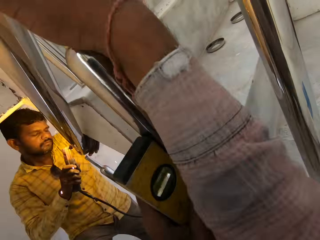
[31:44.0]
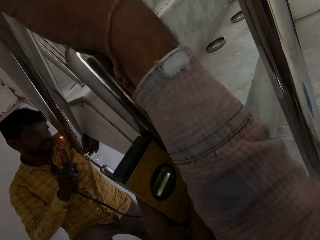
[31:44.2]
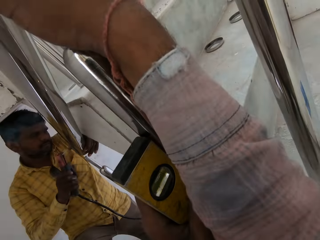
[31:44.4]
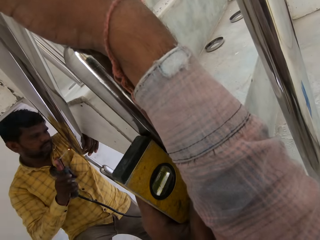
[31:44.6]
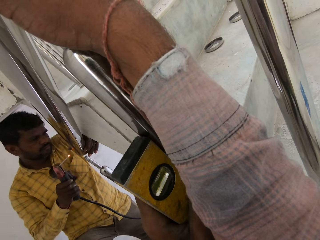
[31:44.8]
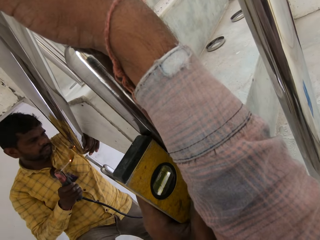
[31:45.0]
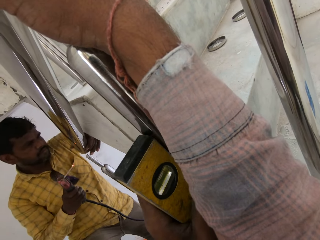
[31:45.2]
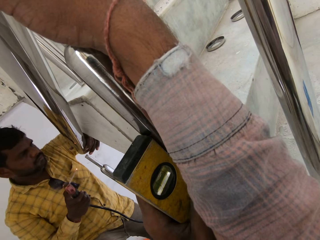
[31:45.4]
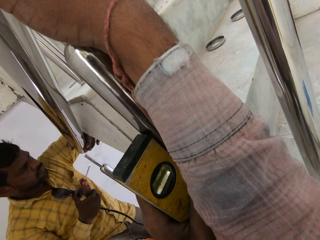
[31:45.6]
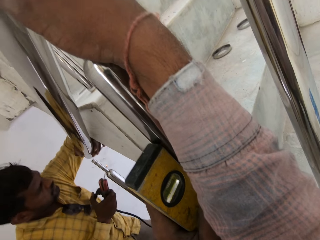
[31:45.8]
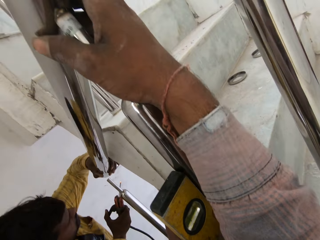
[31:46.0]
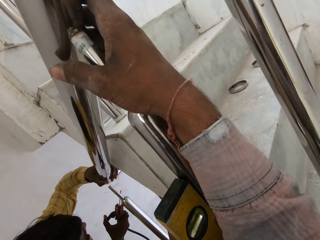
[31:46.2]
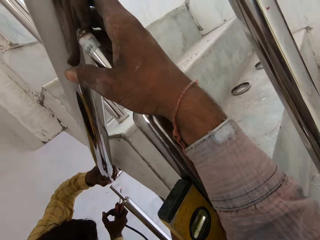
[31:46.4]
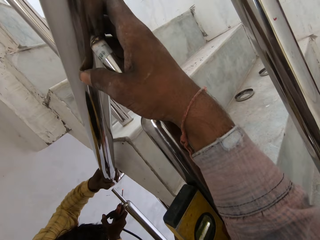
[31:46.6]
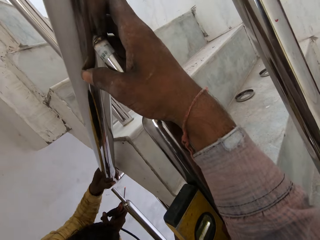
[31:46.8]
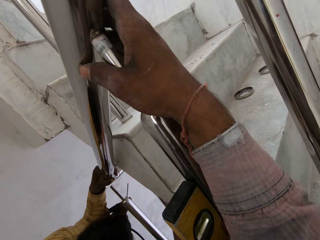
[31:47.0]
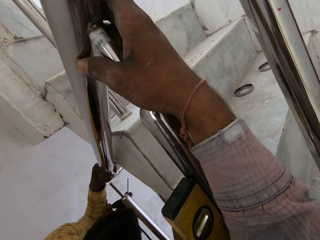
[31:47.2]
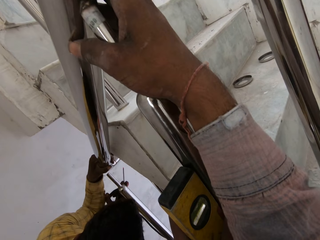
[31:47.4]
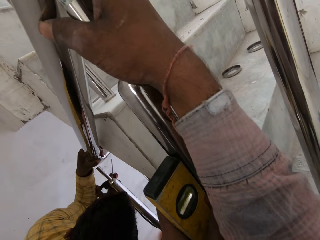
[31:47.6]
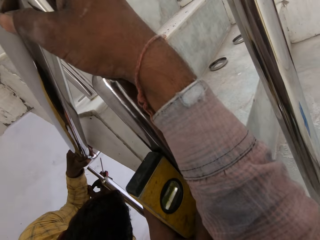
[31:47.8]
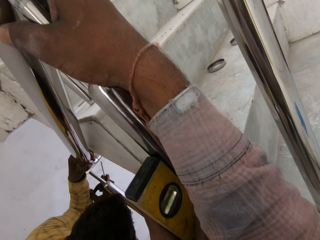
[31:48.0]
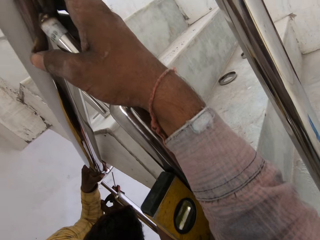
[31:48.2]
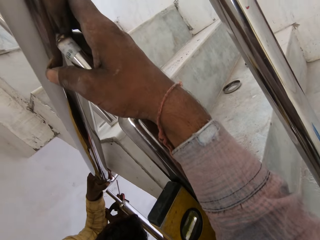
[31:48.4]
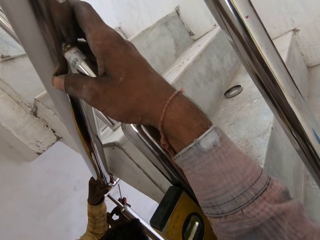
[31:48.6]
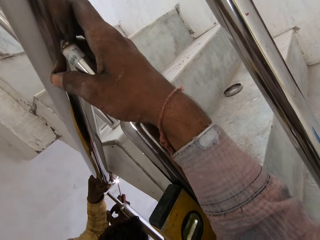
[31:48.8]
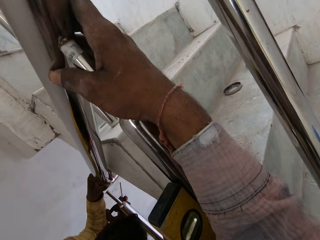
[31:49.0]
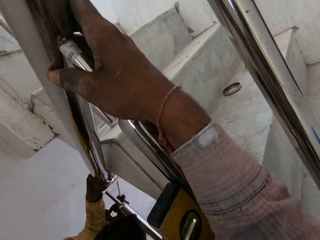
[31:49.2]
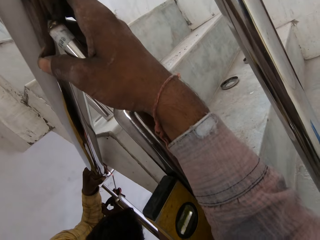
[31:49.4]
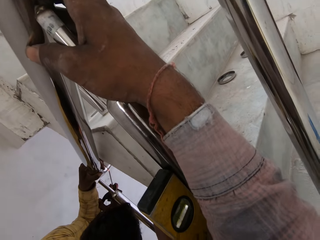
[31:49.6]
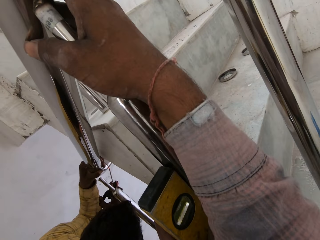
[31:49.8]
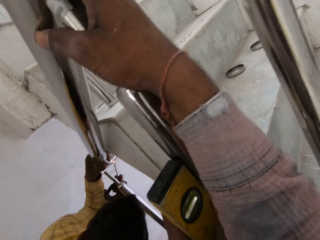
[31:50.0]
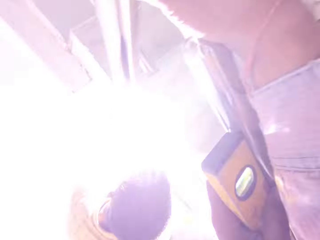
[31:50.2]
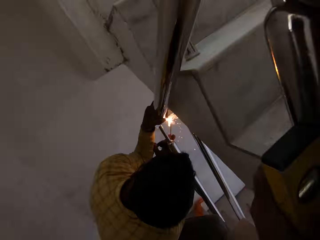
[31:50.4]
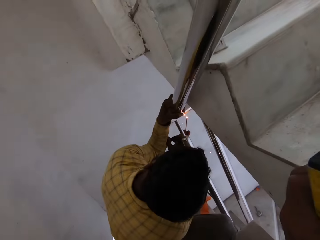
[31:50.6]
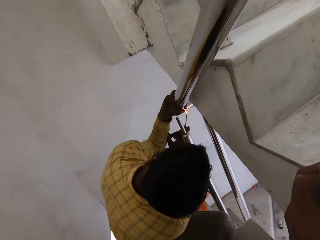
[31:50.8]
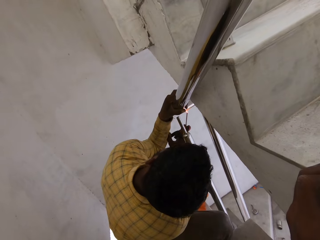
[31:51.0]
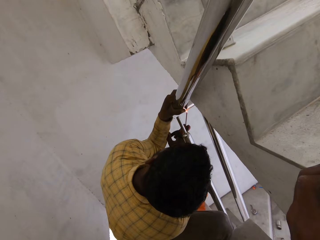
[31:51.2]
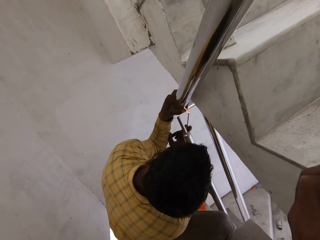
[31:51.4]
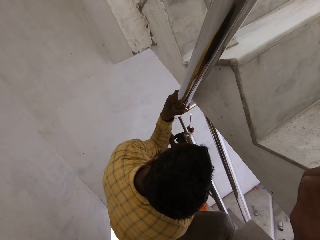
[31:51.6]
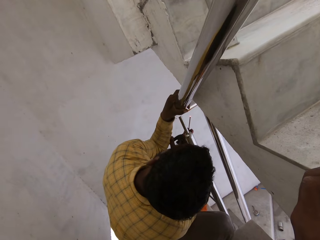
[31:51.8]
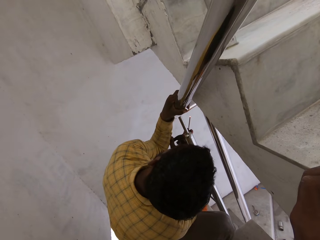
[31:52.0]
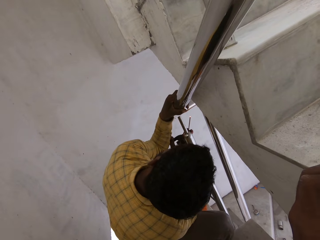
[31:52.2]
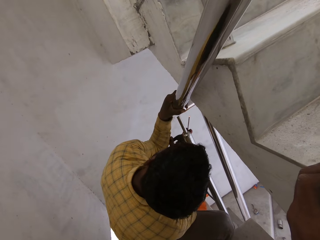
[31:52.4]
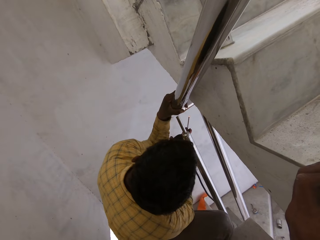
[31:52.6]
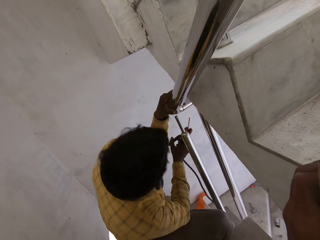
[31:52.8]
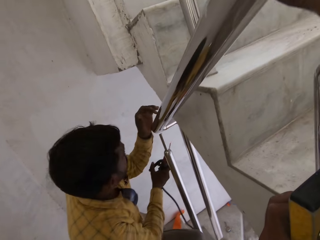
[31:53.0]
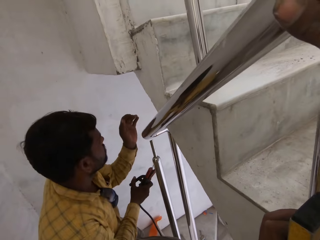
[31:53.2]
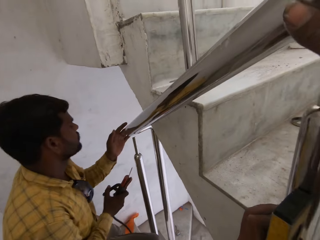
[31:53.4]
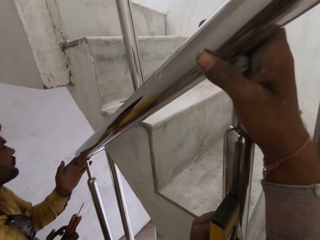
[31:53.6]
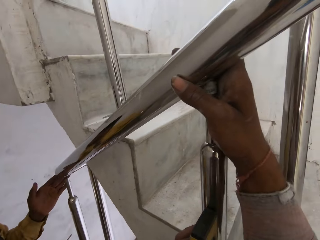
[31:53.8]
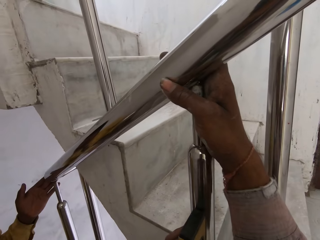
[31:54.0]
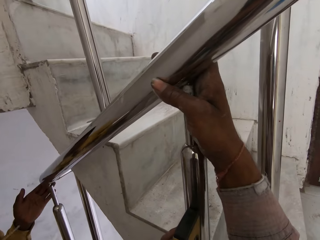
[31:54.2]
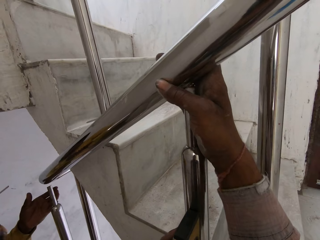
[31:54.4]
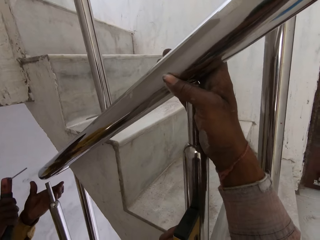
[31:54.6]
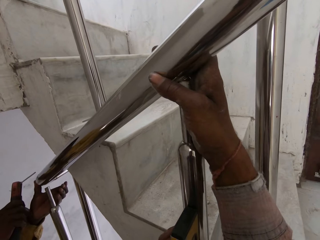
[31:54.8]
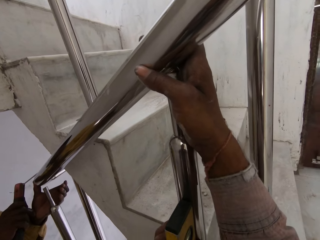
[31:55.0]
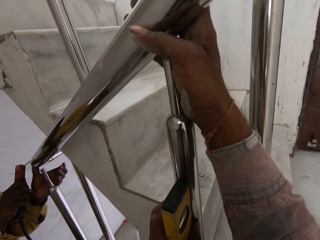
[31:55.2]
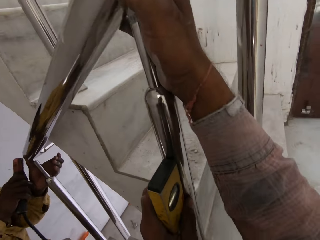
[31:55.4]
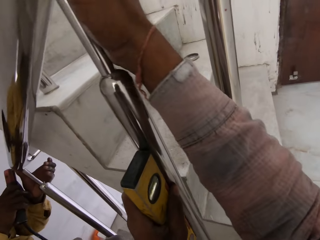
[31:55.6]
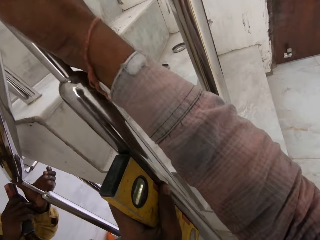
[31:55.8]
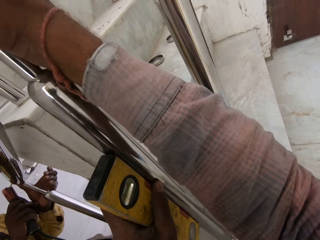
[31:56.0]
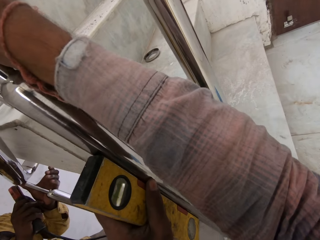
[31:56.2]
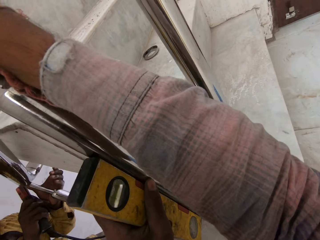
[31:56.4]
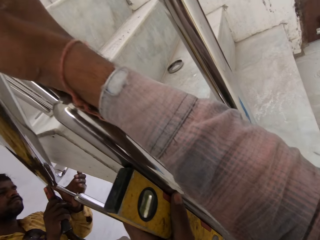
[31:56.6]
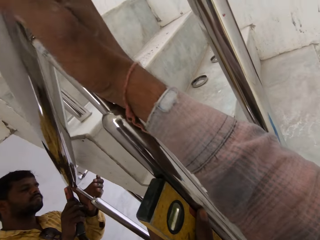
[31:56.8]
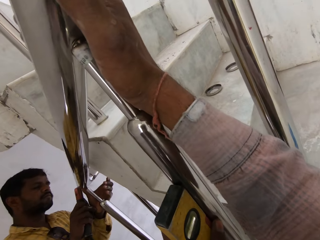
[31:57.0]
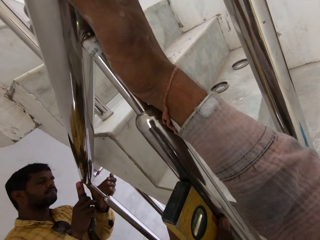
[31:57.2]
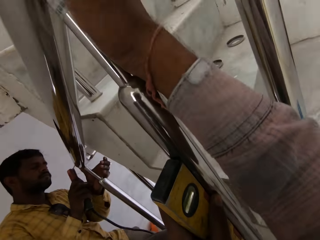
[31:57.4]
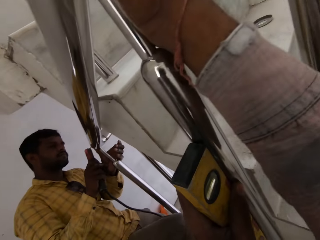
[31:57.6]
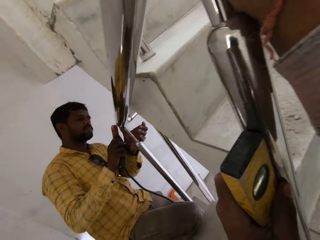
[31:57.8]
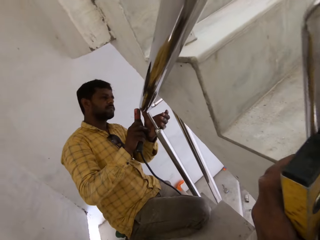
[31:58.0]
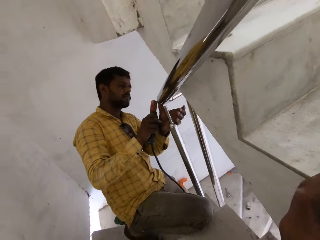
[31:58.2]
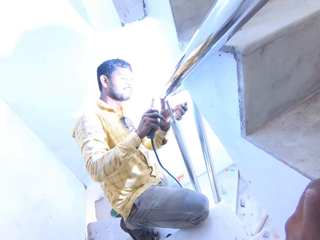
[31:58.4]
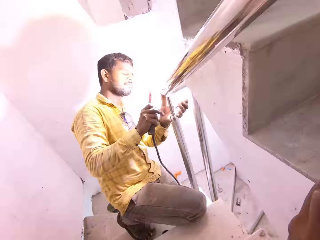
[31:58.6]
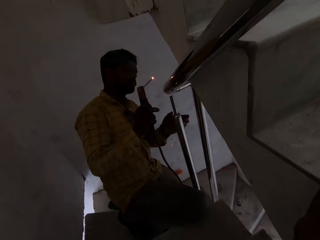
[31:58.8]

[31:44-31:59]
A man looks down on the metal and welds using a welding machine in his right hand. The man rubs the stair rail with his left hand. The man welds the stair rail with the electrode in the electrode holder in his right hand.

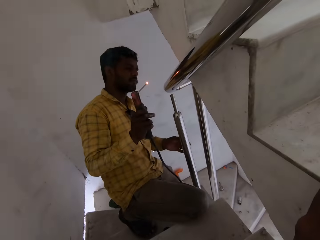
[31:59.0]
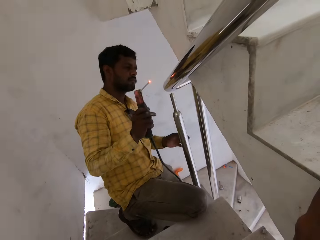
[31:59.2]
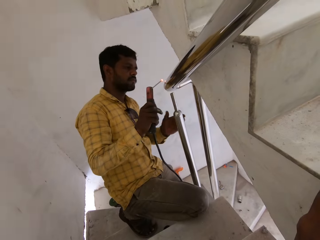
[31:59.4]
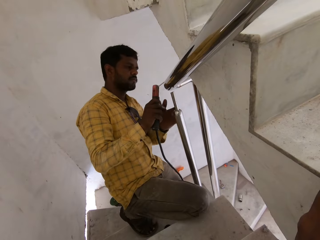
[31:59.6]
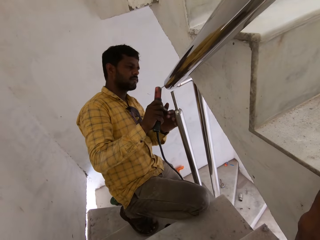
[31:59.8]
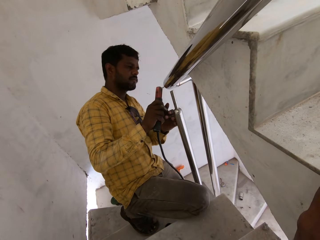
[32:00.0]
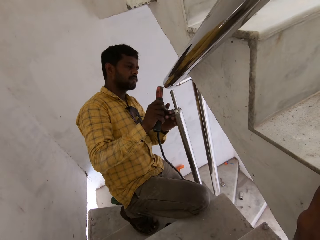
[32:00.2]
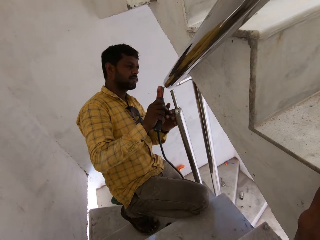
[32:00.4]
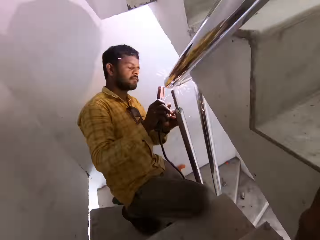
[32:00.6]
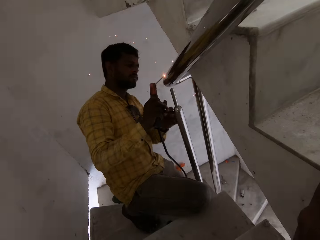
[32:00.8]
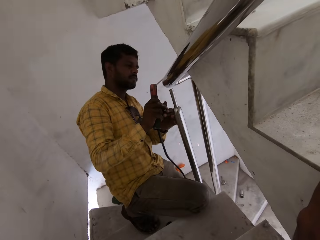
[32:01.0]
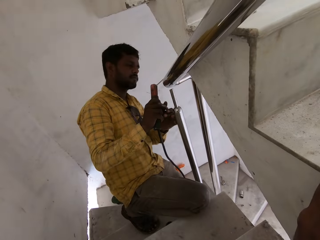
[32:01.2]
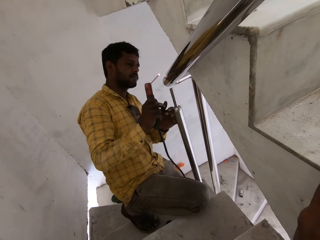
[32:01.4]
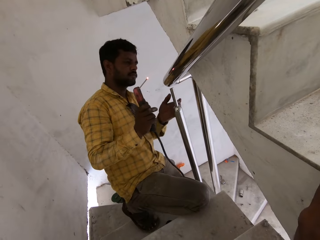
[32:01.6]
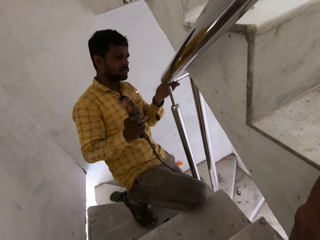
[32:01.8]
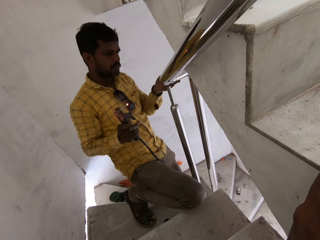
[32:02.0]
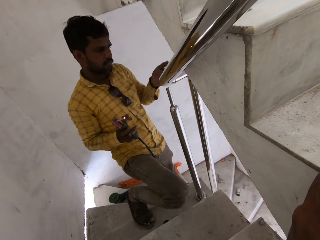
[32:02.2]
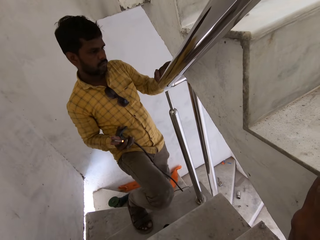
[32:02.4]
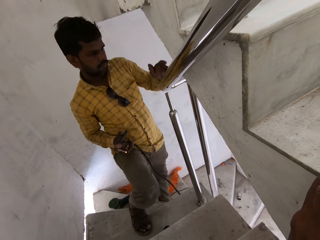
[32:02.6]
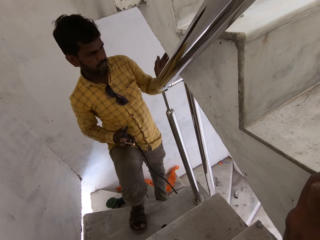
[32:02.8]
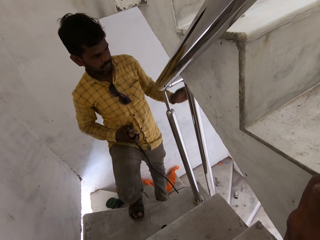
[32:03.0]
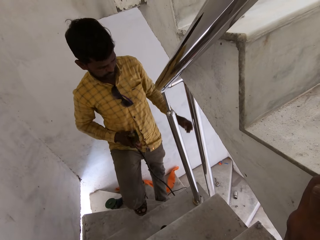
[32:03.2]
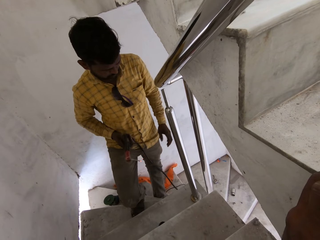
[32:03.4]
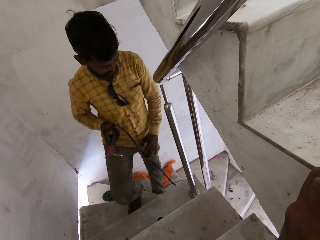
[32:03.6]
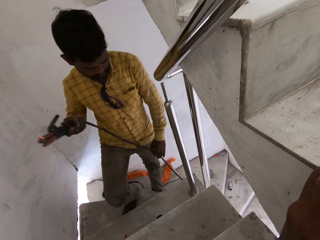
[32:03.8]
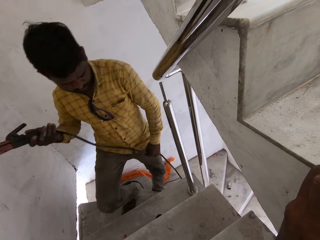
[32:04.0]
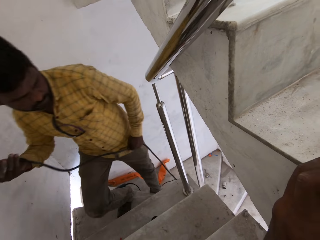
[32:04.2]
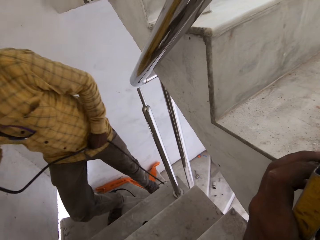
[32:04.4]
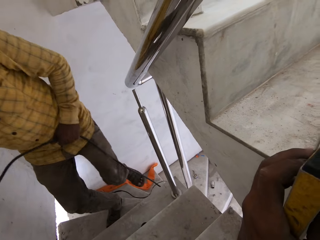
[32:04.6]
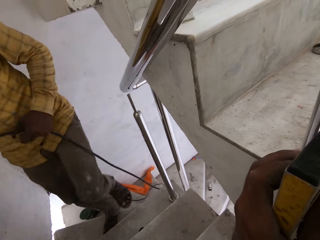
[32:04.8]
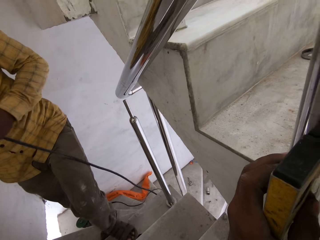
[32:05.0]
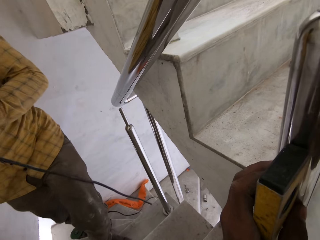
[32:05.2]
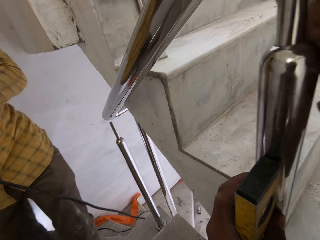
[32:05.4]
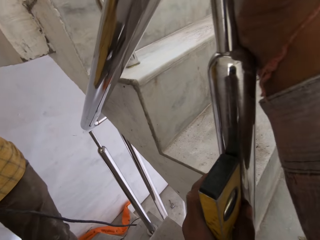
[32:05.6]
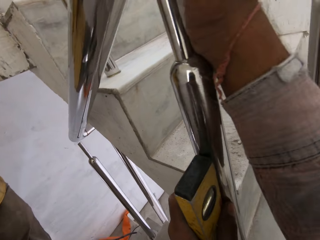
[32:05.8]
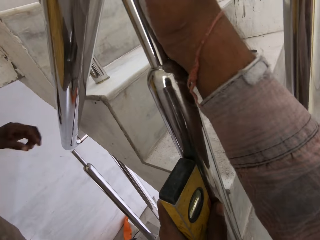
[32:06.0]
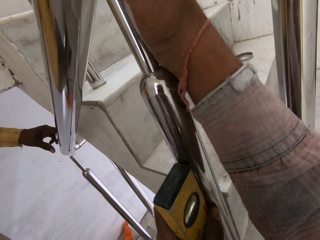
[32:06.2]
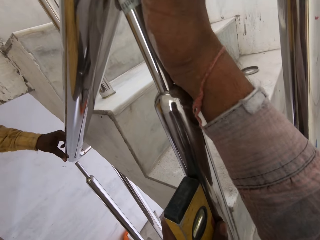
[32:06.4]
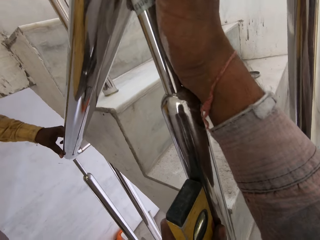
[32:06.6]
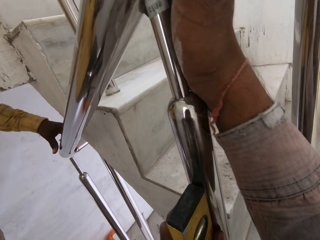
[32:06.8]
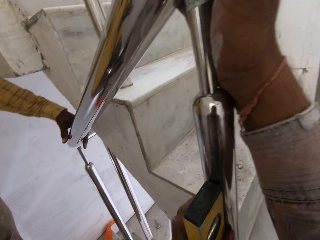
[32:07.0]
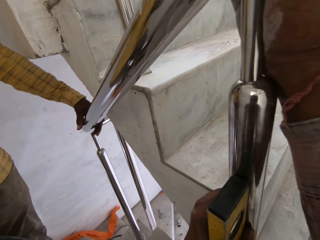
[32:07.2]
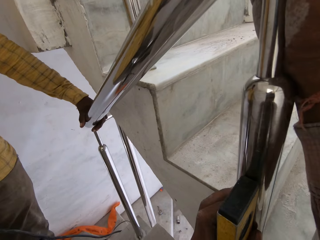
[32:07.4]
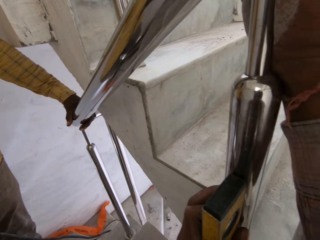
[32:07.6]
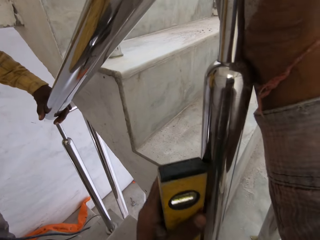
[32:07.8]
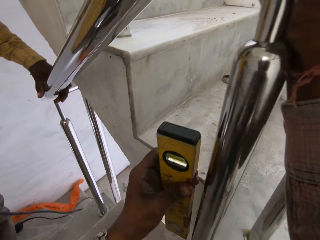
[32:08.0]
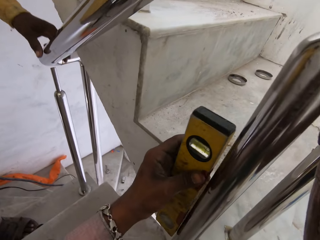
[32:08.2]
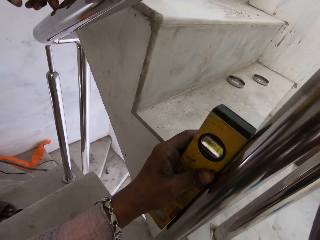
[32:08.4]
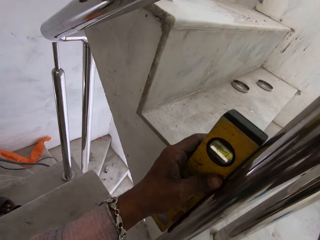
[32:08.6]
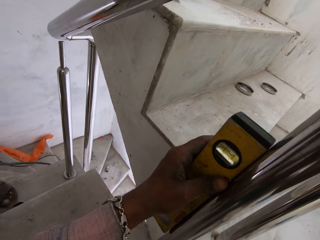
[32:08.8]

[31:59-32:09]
A man removes the welding machine from the metal. The man rubs the stair rail with his left hand. The man holds the metal with his left hand. The man pulls the wire of the electrode holder in his right hand with his left hand. The man holds the welding machine wire with his left hand. The man walks up the stairs. The man rubs the stair rail with his left hand. The camera wearer adjusts the plumb in his left hand on the stair rail.
